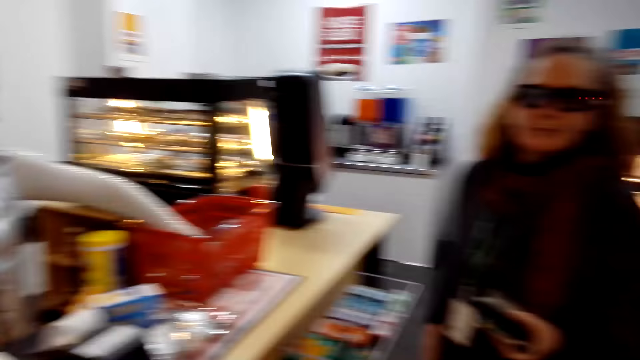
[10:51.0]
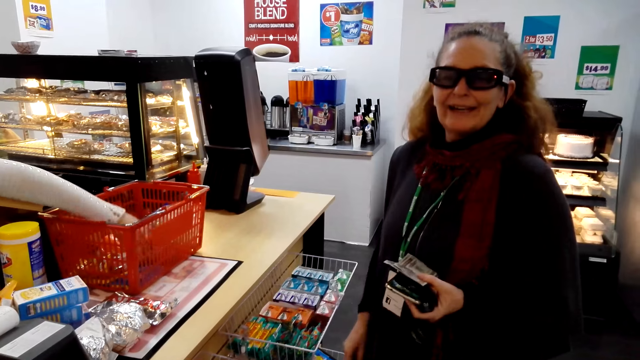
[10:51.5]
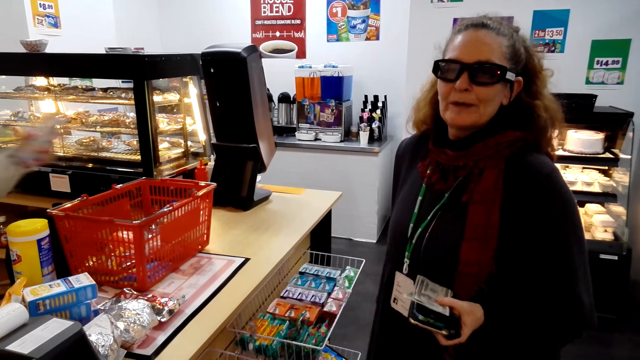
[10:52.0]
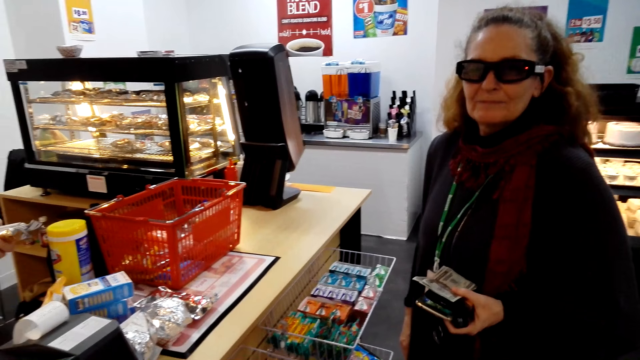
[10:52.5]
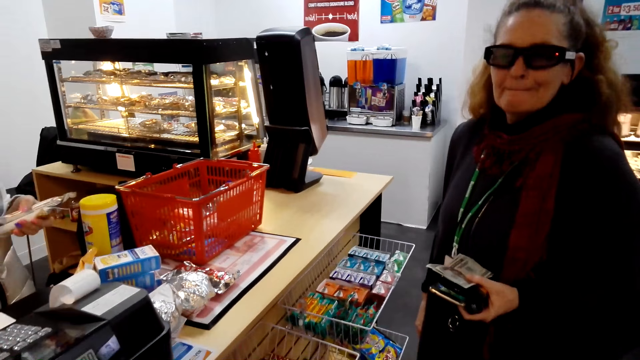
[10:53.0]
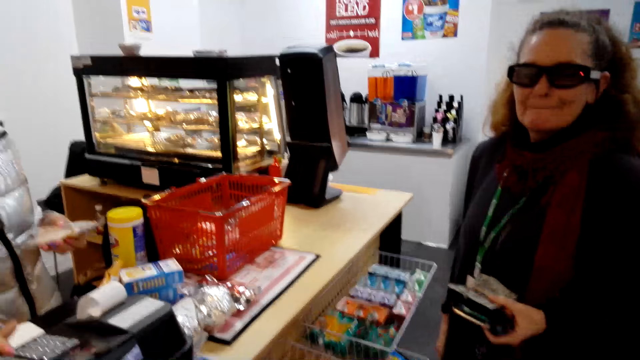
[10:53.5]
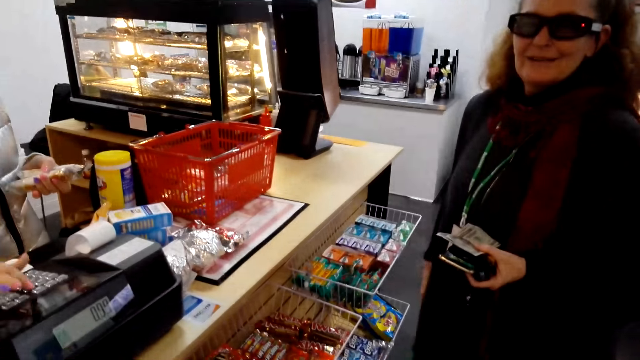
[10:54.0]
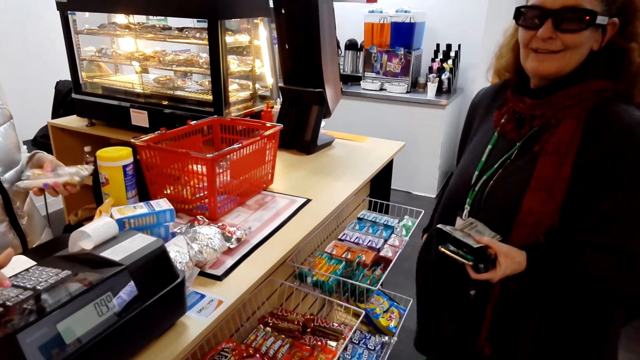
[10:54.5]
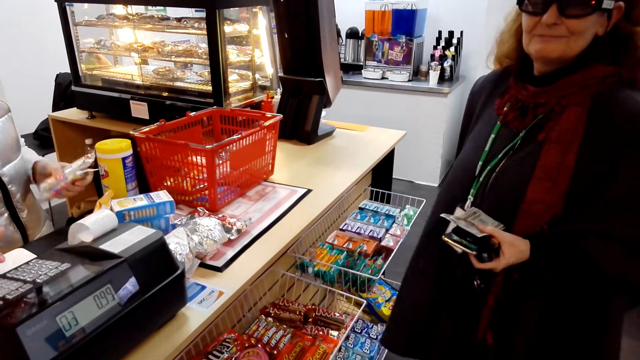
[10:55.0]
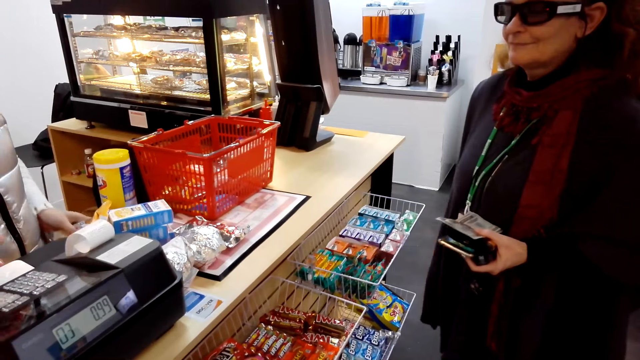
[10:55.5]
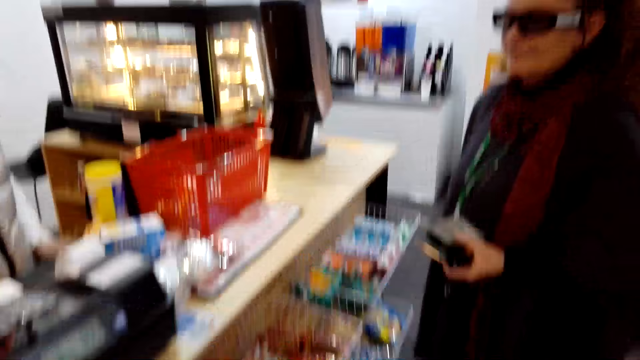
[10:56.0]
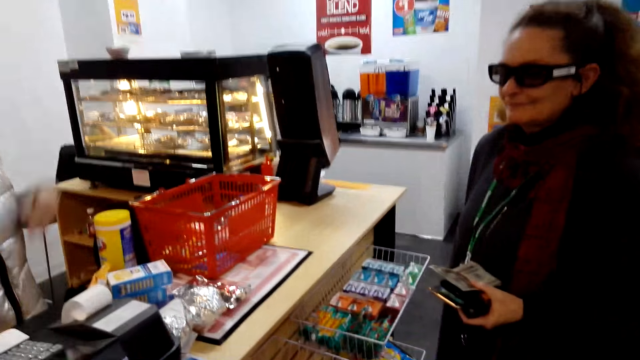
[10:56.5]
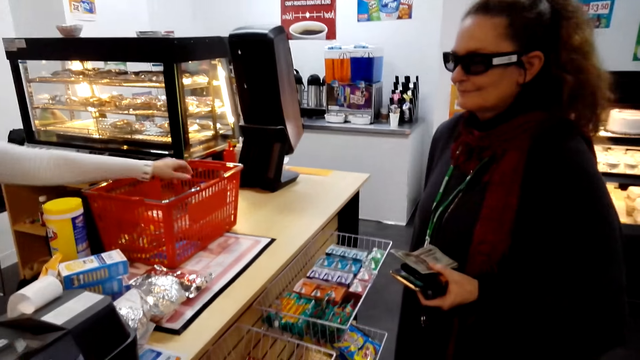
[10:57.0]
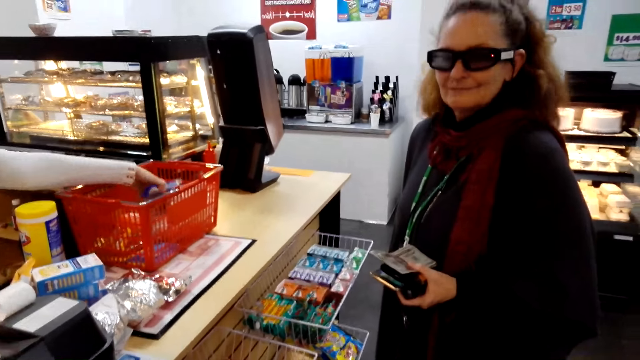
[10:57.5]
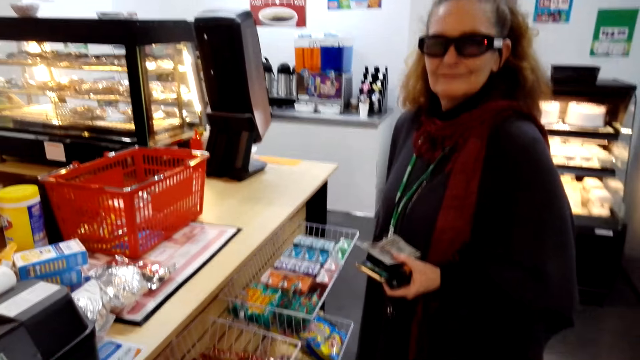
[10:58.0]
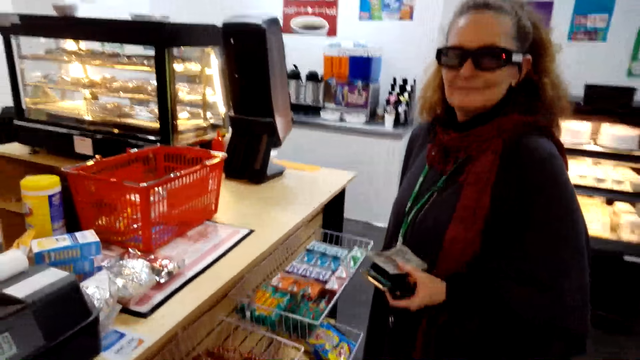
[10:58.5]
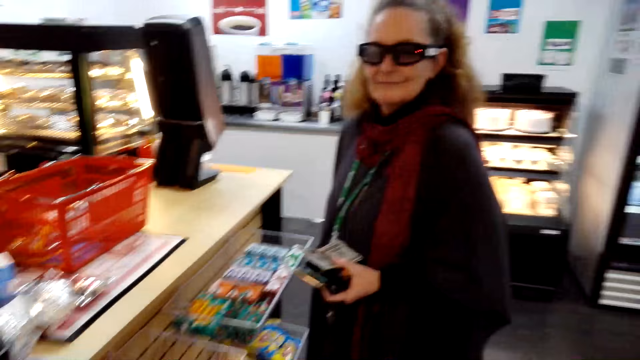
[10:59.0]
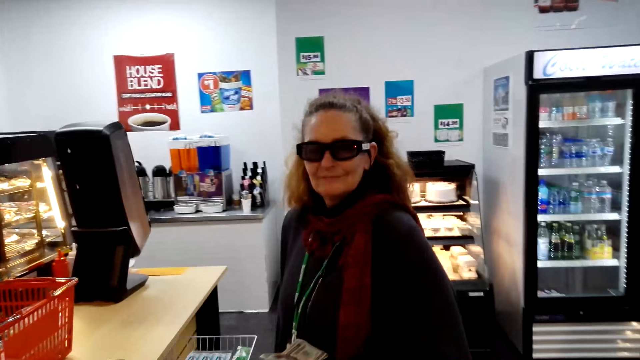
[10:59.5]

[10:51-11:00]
The camera wearer converses with a woman.

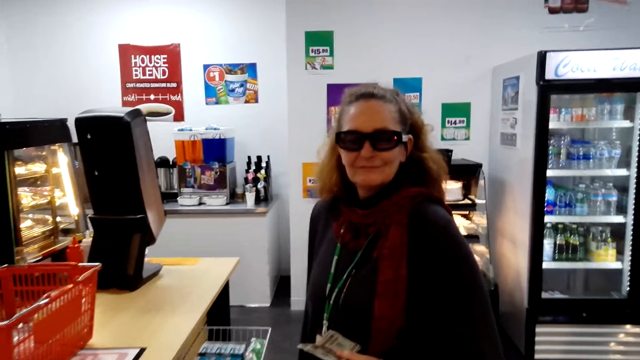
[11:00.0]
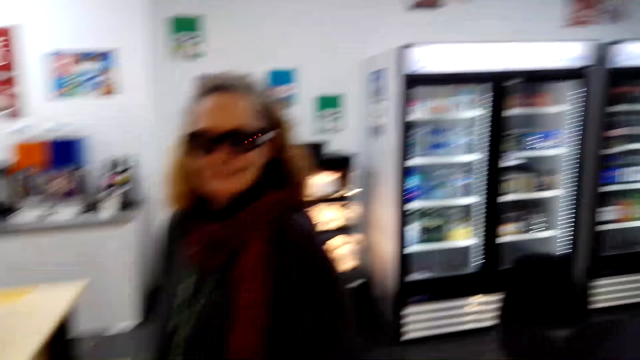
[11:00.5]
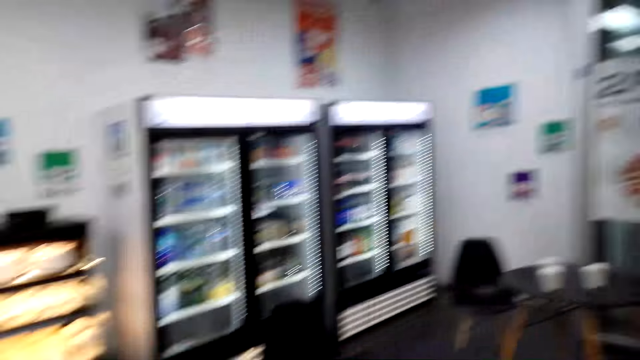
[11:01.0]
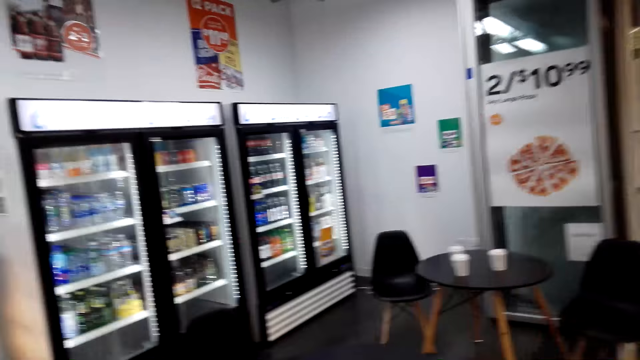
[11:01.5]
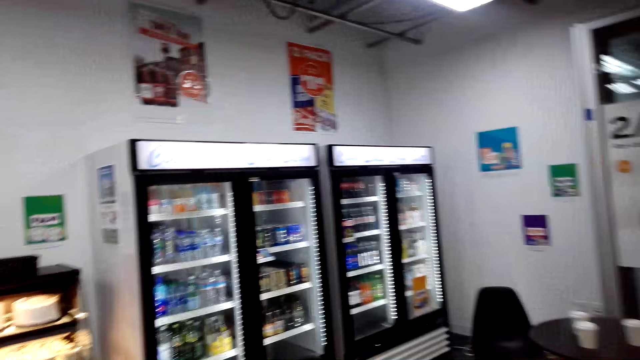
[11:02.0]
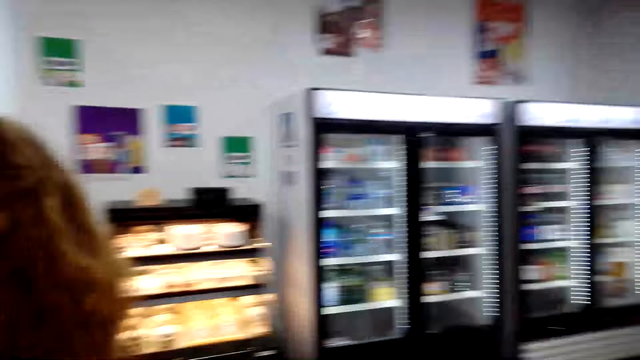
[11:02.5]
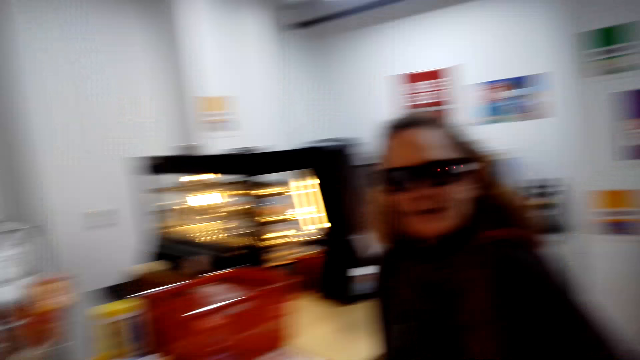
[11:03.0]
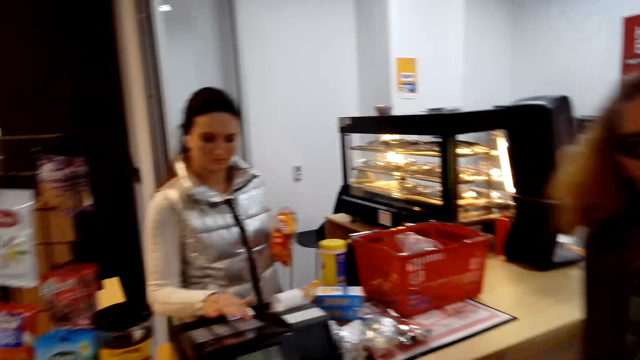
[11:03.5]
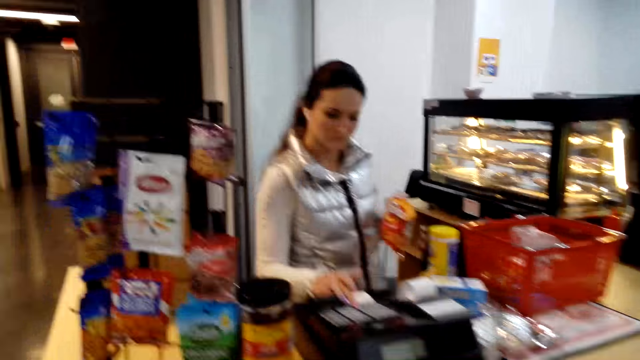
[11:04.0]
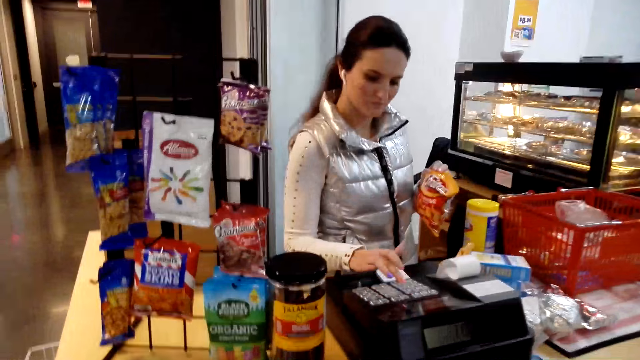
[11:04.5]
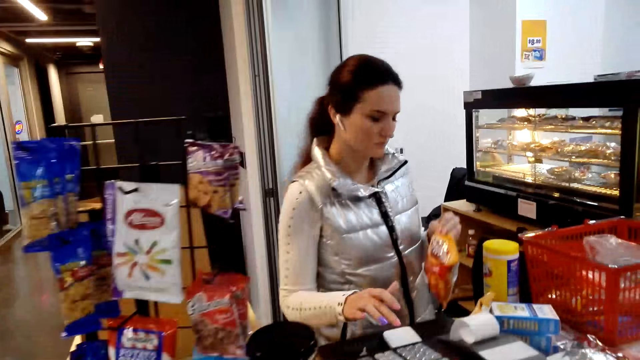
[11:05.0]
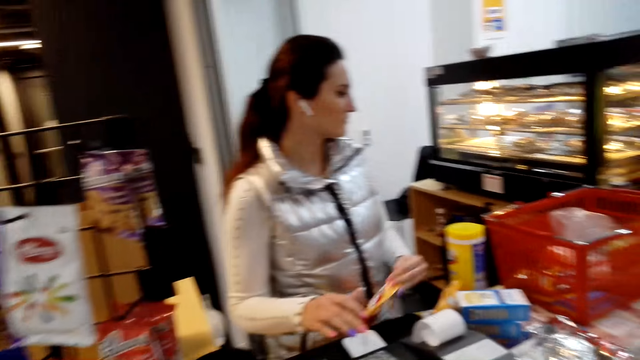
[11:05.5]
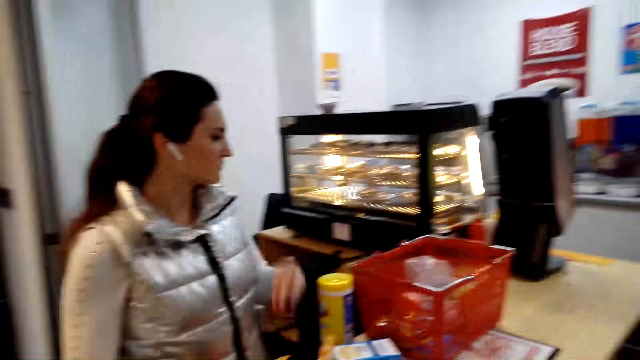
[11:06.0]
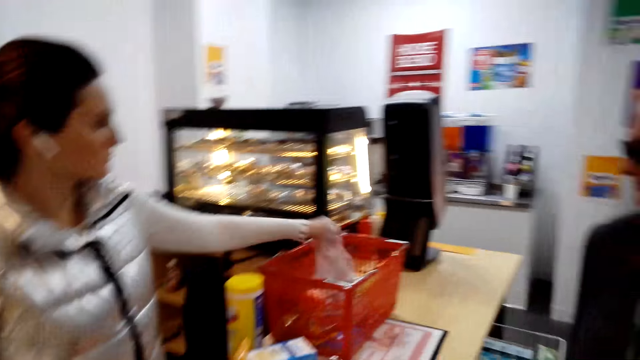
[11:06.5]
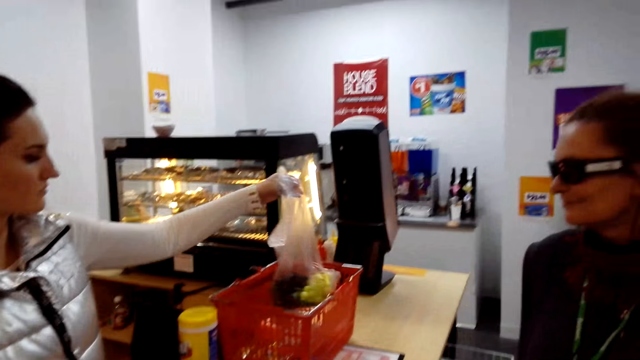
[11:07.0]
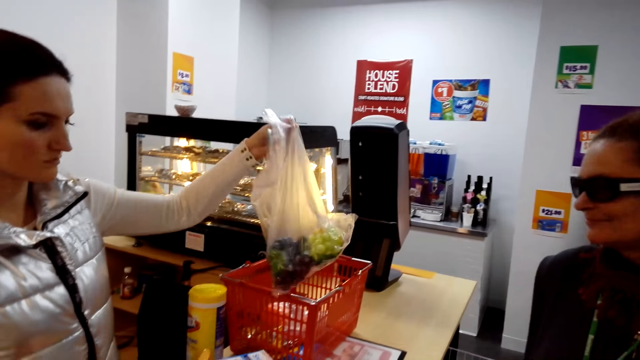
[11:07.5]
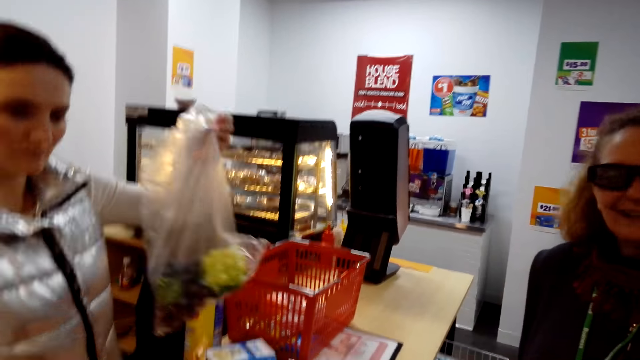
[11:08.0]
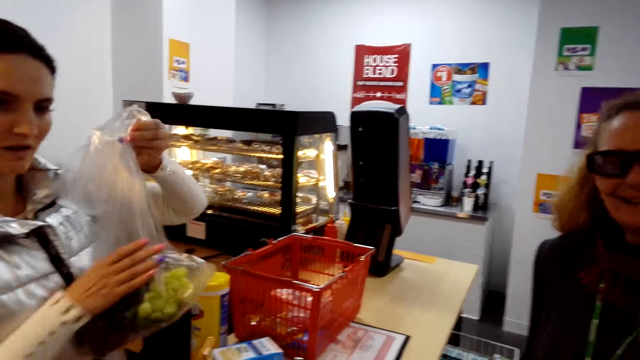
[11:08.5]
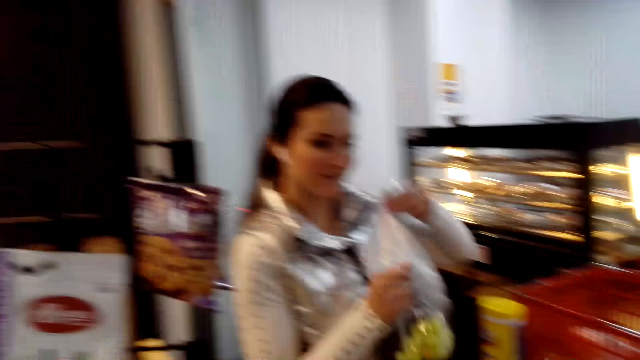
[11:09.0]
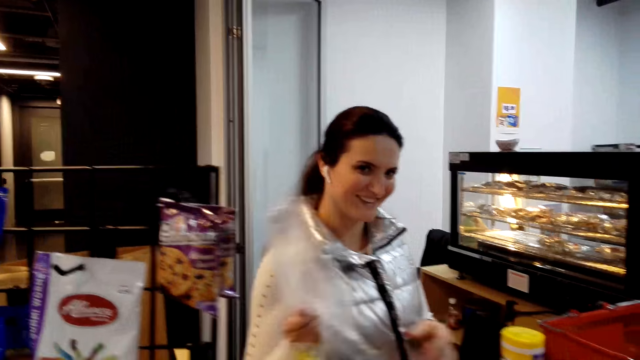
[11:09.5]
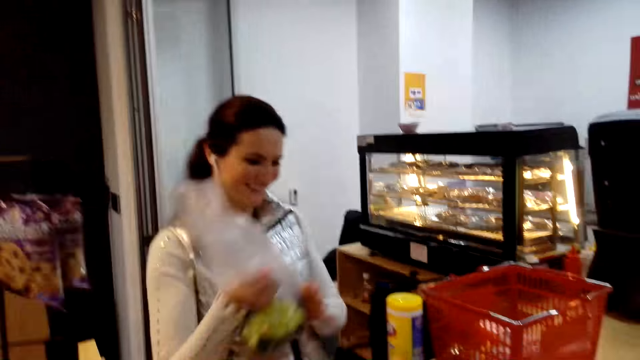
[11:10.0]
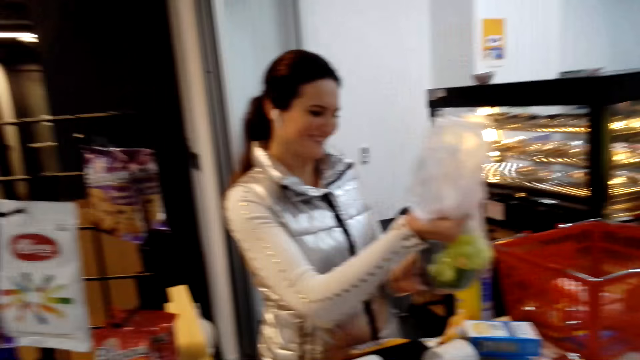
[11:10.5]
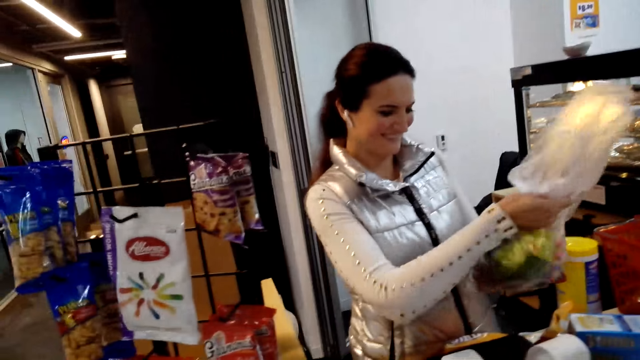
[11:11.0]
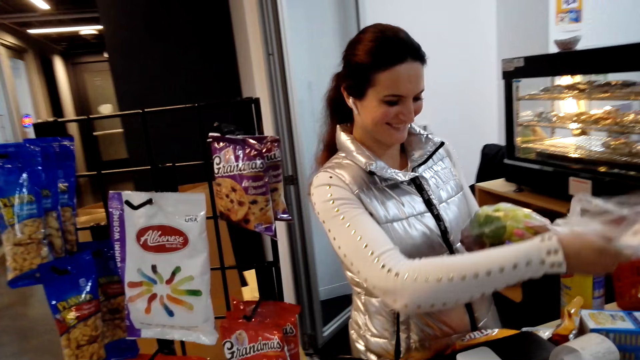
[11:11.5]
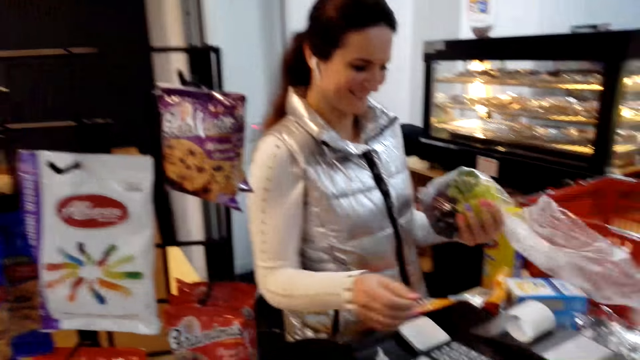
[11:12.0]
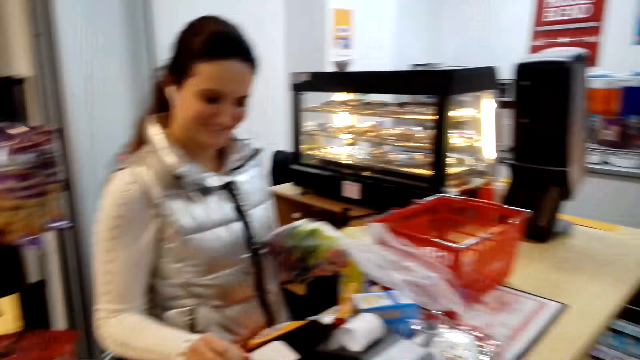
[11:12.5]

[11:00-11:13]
The camera wearer moves the camera around. They converse with a woman. Another woman scans the goods. The other woman picks the goods in the bucket. The camera wearer converses with the first woman. The other woman laughs.
